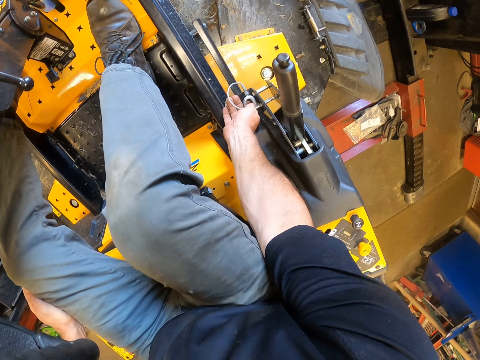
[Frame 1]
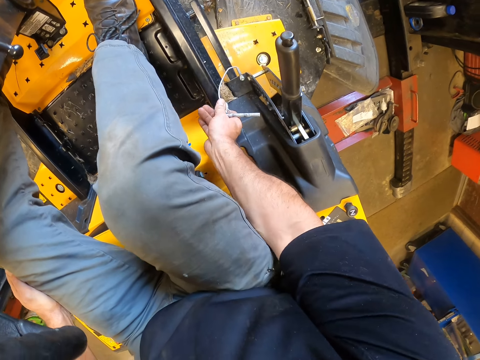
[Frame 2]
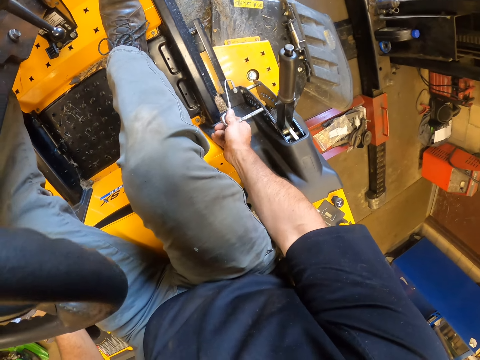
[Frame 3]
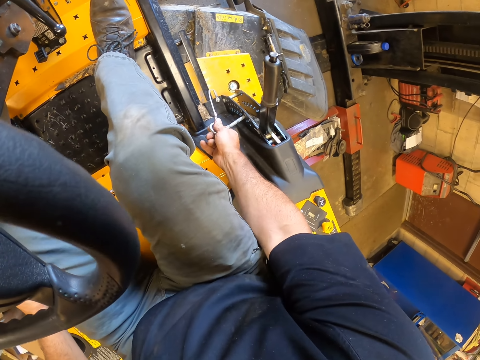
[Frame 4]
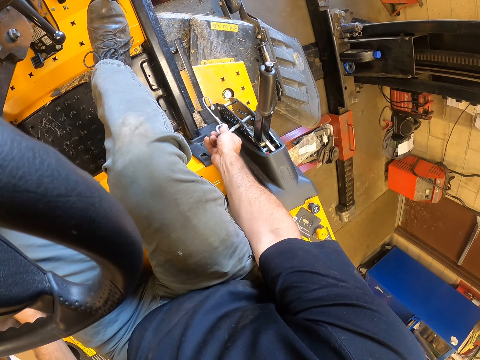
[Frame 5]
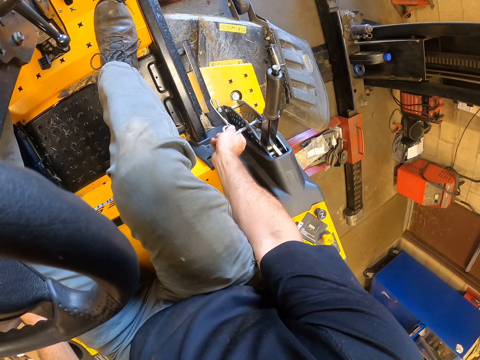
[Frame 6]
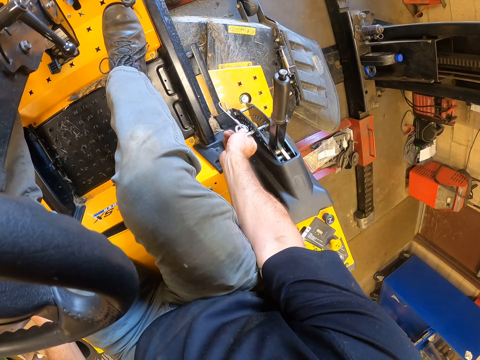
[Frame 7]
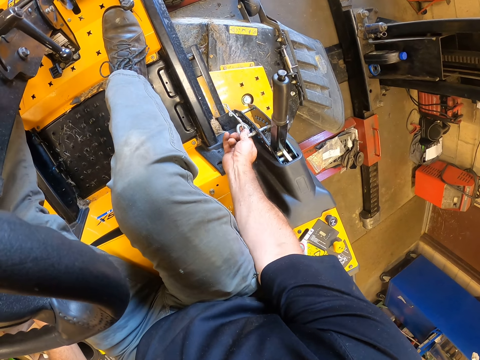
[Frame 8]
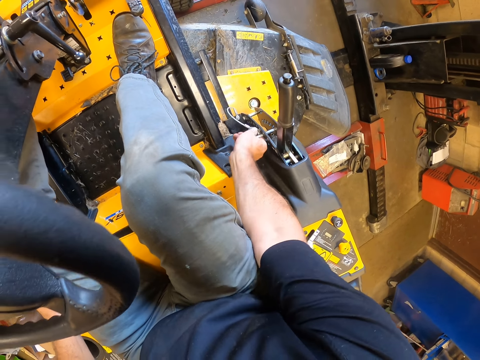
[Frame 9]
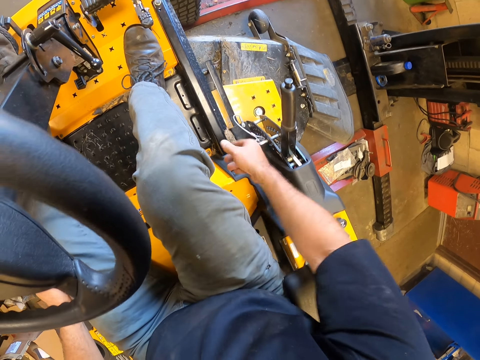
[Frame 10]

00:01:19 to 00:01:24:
The camera wearer turns the tractor on.

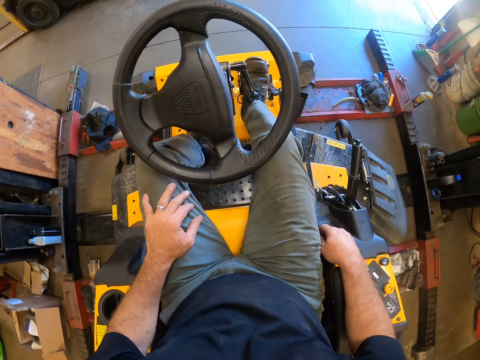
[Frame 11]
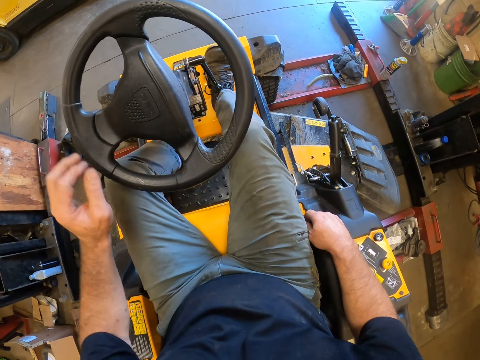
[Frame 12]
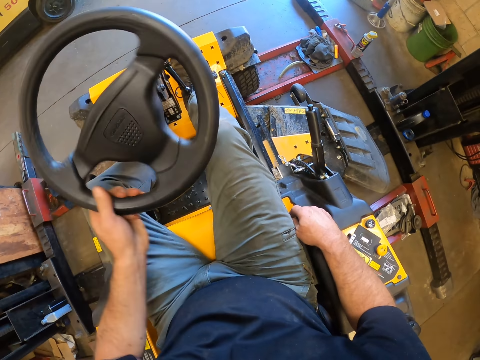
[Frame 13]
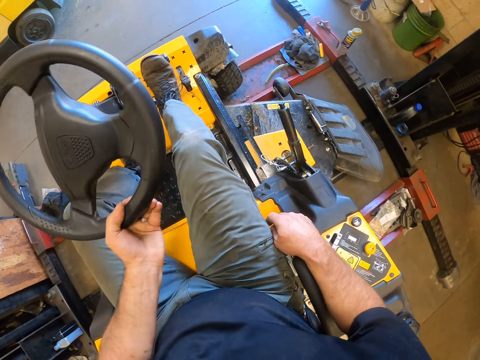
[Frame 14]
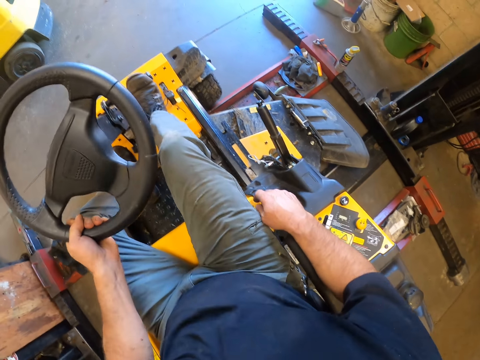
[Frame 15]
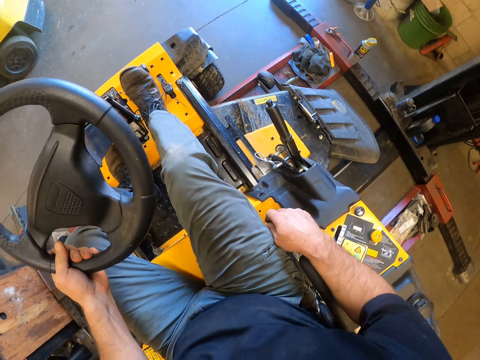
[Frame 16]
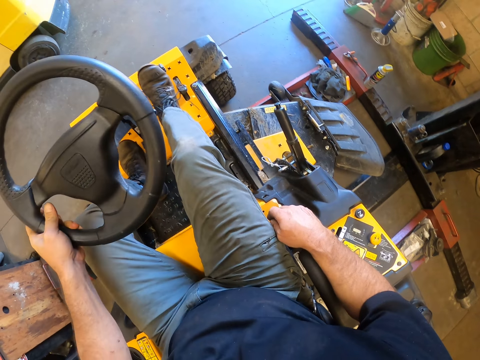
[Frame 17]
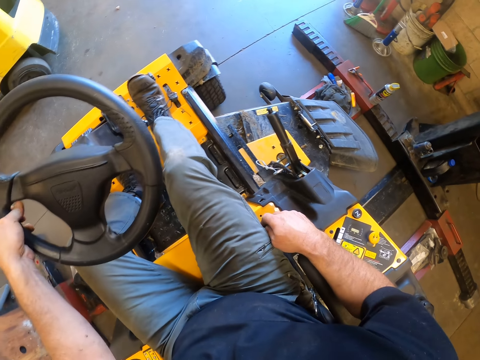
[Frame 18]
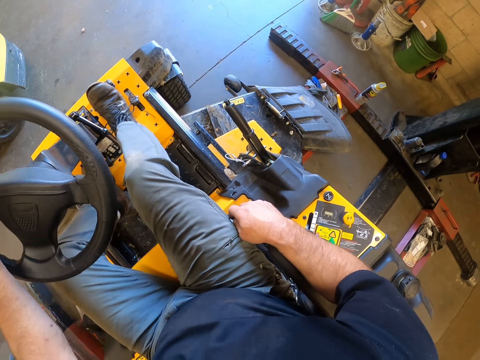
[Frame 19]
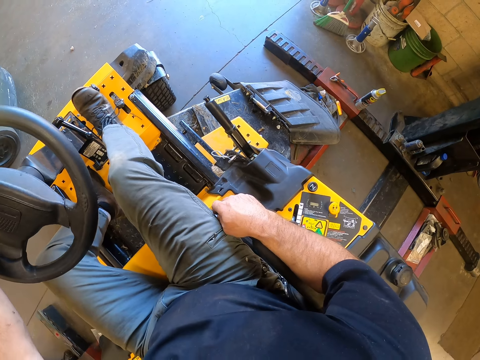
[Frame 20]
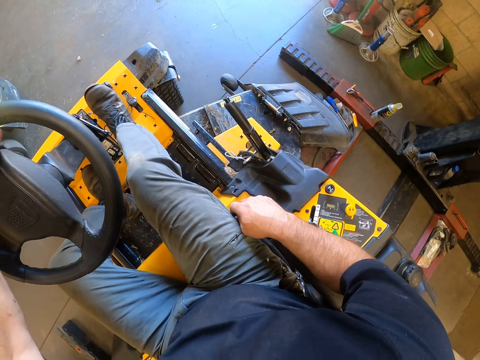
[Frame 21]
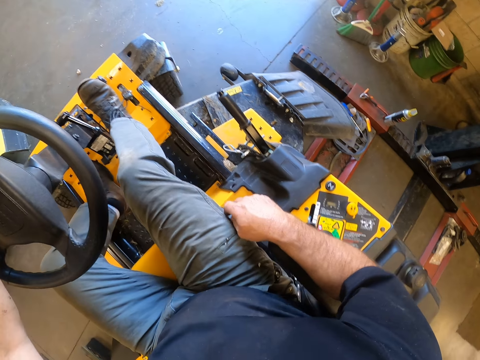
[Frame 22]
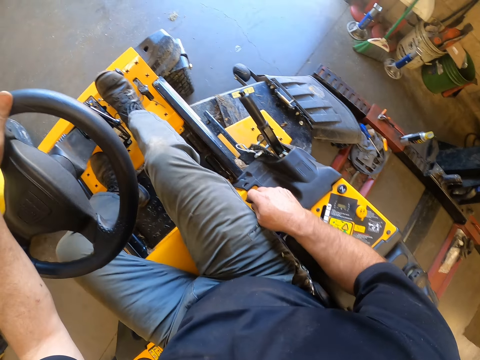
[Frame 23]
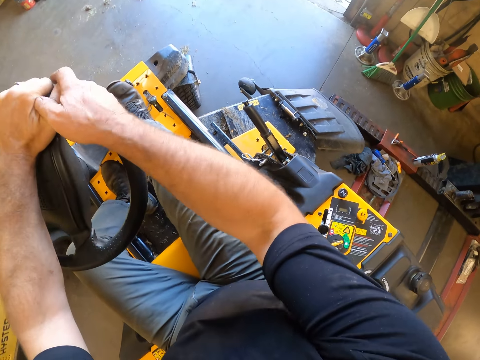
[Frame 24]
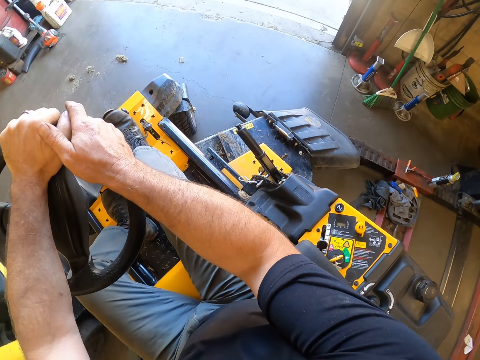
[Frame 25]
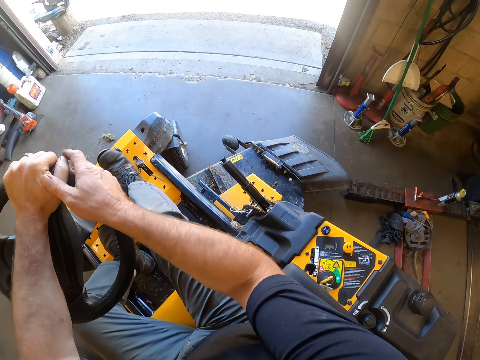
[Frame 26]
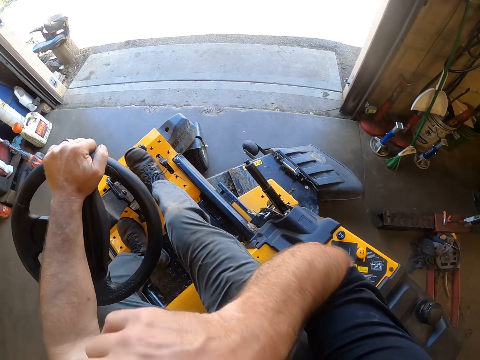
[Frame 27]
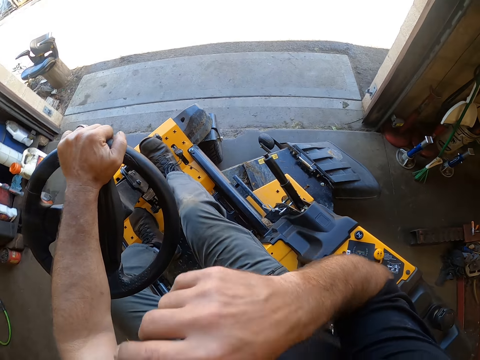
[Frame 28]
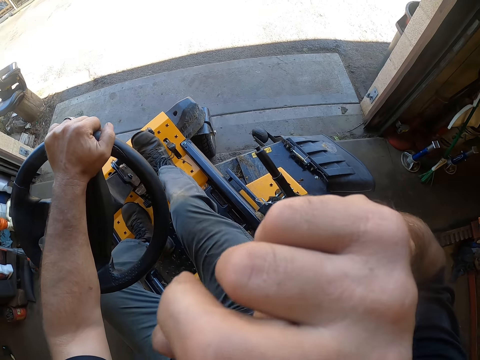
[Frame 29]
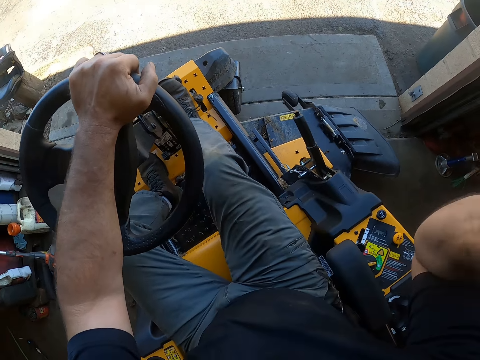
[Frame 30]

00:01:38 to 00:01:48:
The camera wearer drives the lawn mower outdoors with his hands. He touches his face with his right hand.

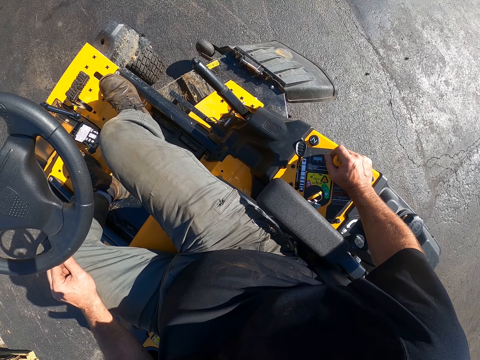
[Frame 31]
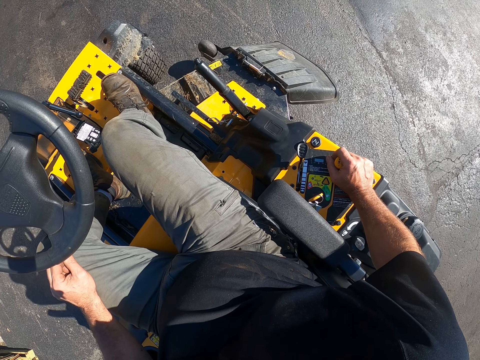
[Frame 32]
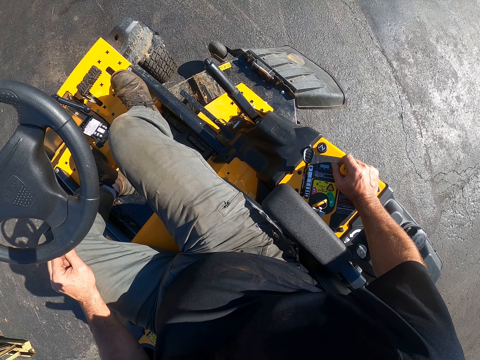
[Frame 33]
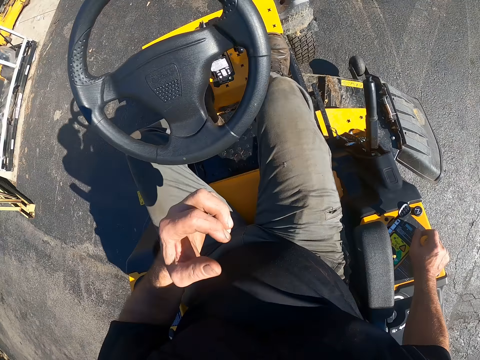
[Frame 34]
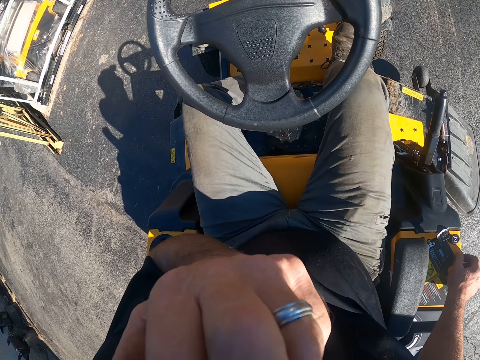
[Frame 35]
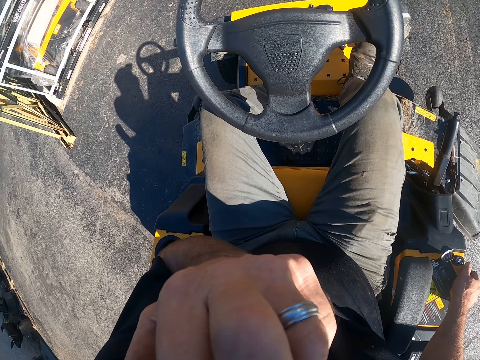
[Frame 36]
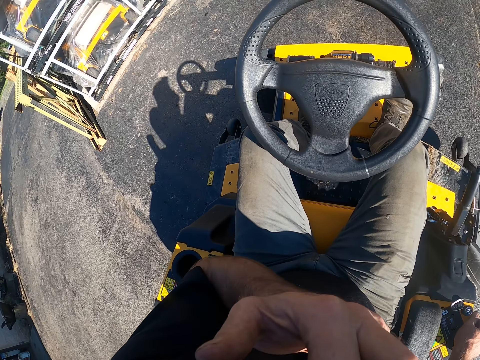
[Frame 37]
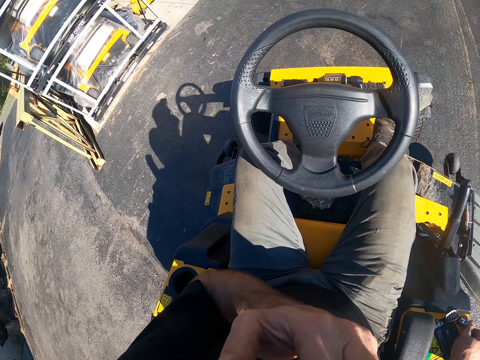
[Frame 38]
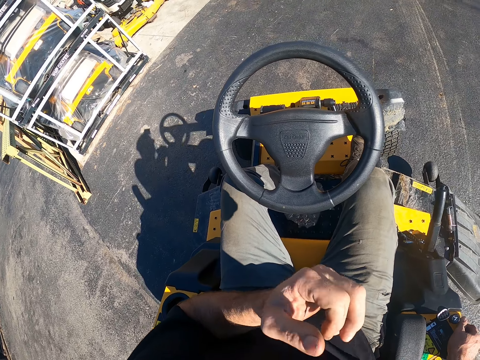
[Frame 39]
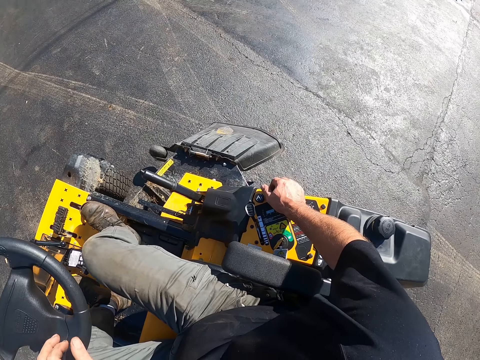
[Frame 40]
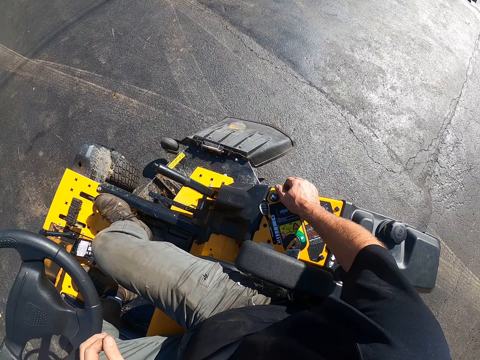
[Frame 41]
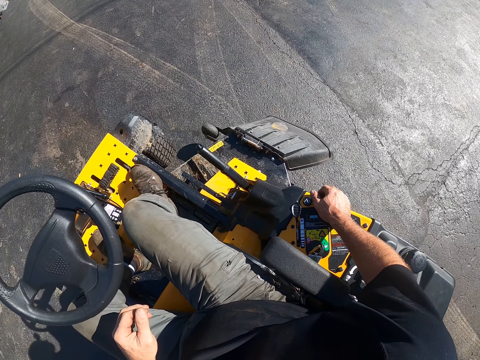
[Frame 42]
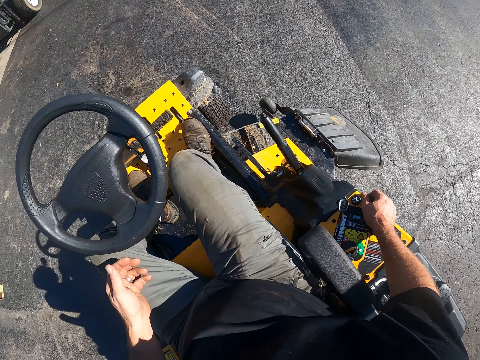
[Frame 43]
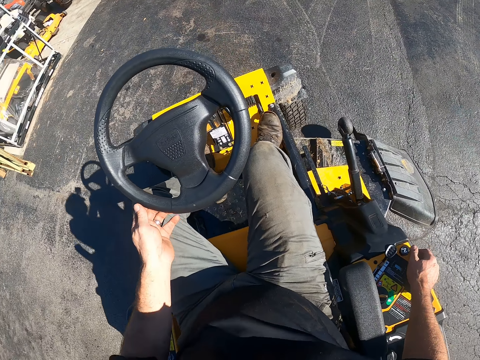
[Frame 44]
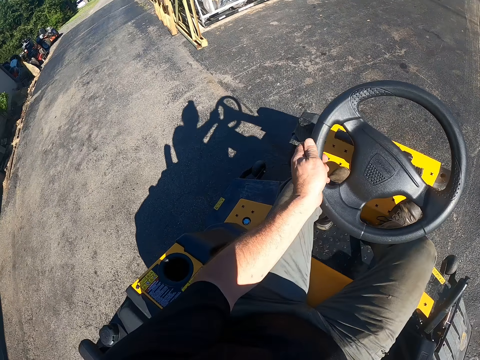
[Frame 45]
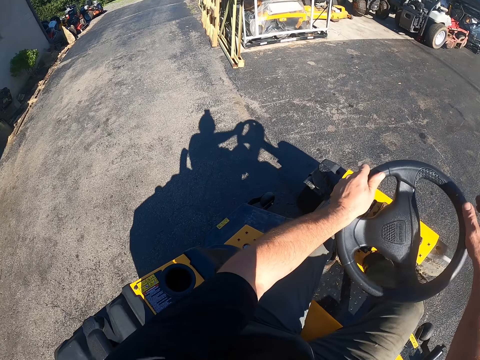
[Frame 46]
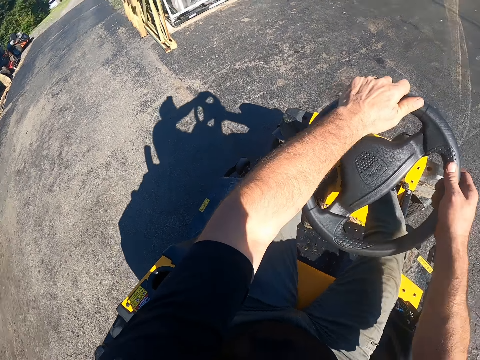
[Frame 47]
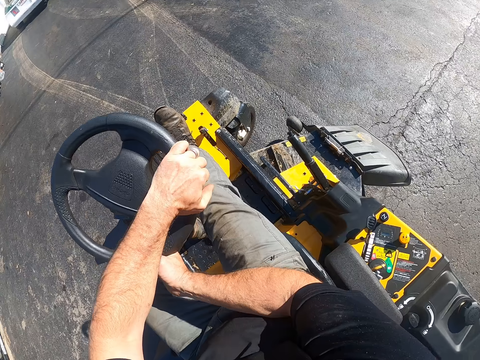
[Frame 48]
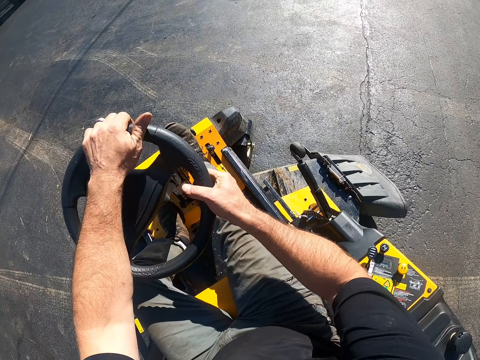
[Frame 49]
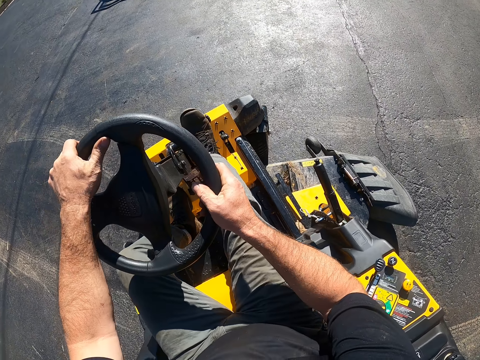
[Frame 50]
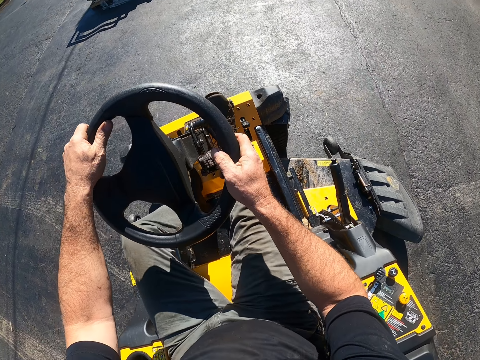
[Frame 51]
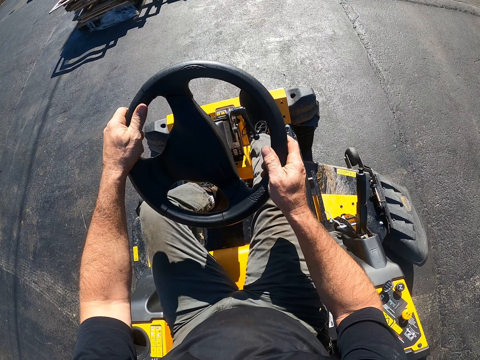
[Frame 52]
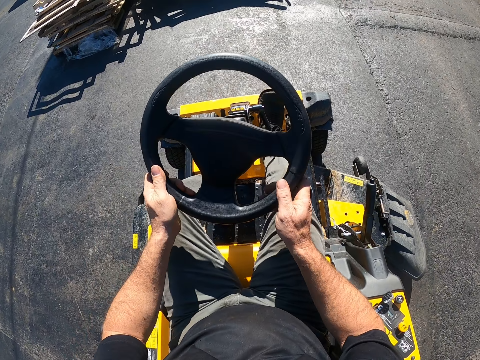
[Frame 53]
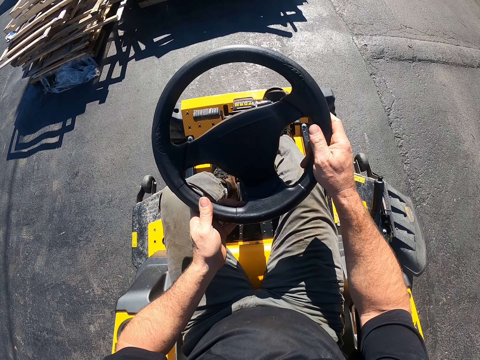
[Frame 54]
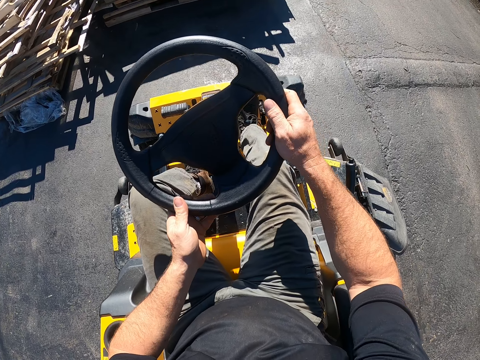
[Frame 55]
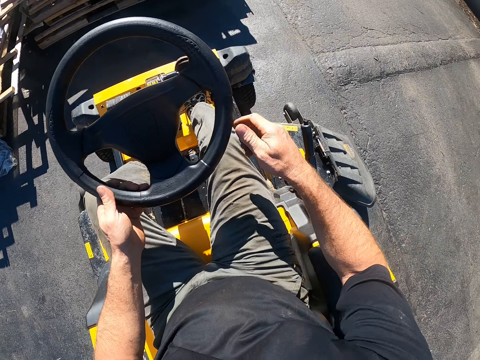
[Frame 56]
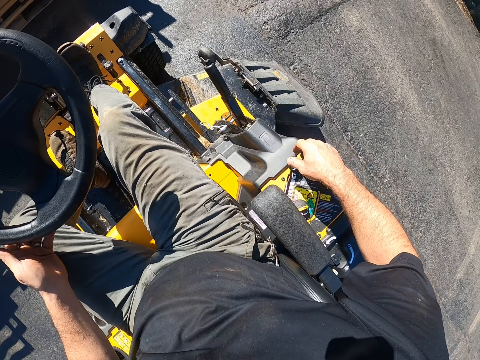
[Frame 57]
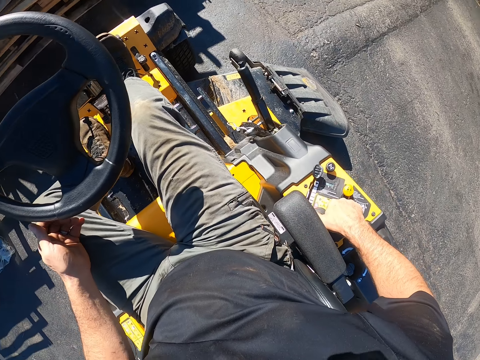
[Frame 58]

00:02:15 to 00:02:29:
The camera wearer touches his face with his left hand. He lowers his left hand. He moves the tractor in reverse. He drives the lawn mower with his hands.
